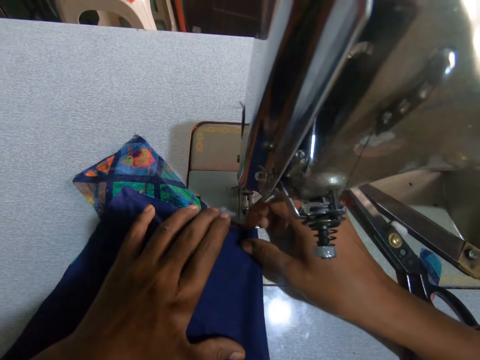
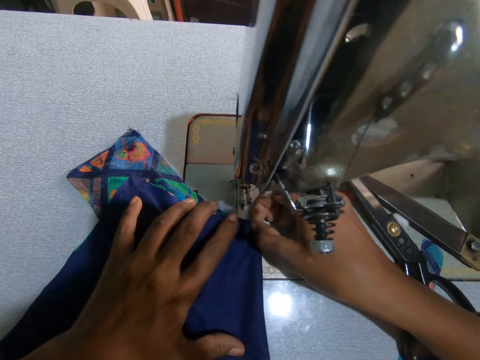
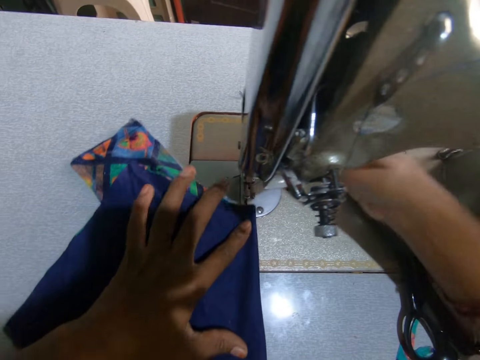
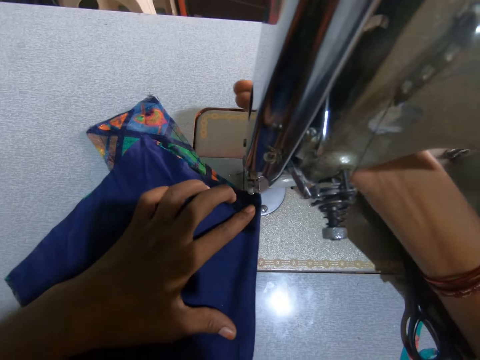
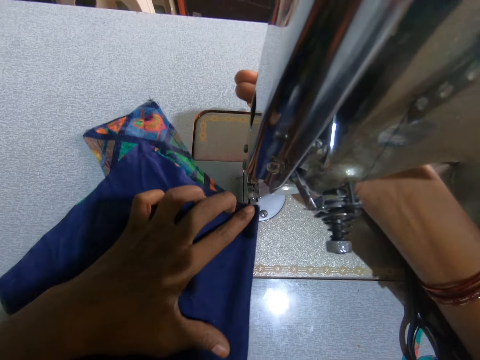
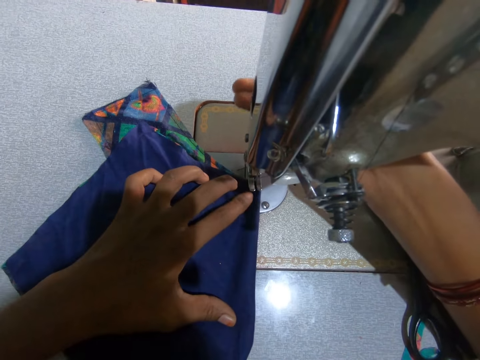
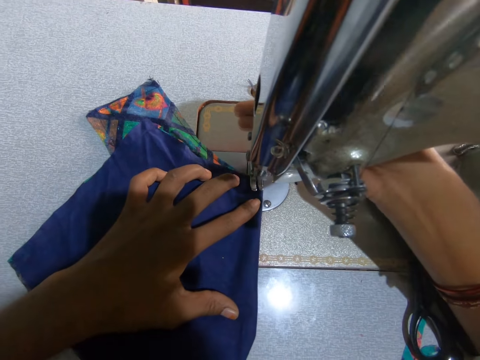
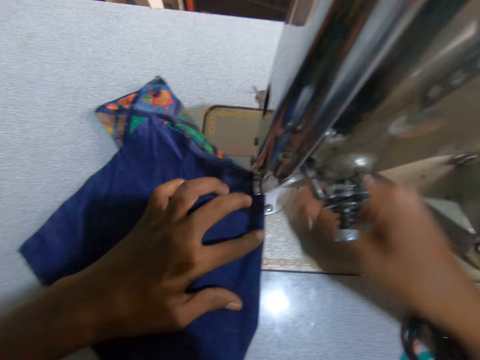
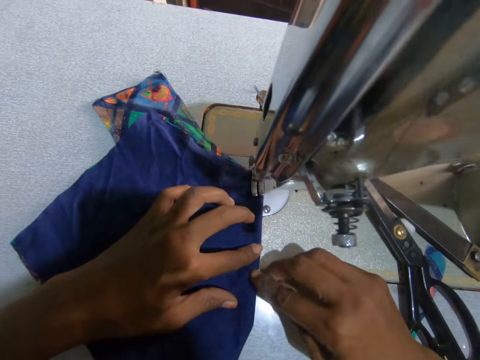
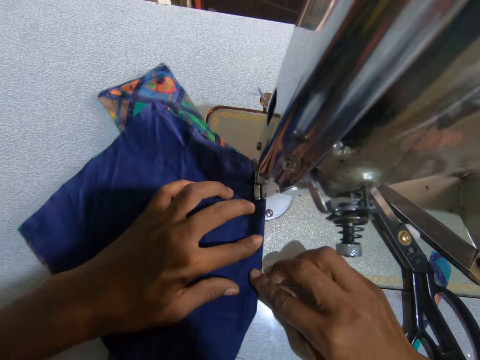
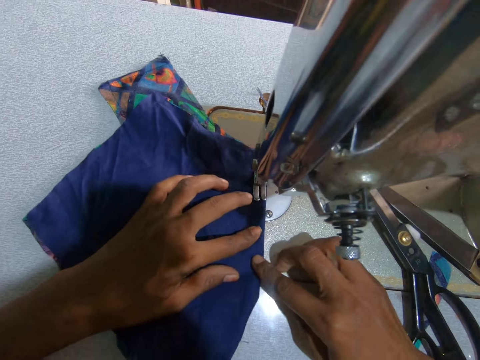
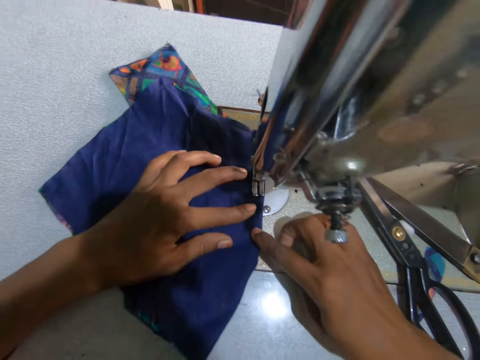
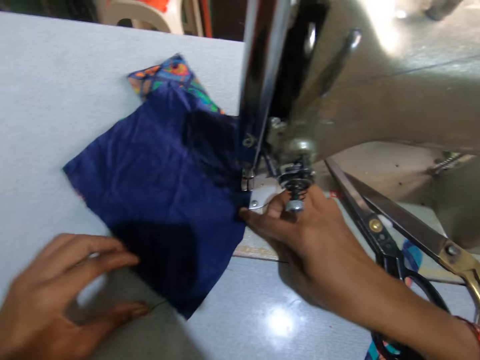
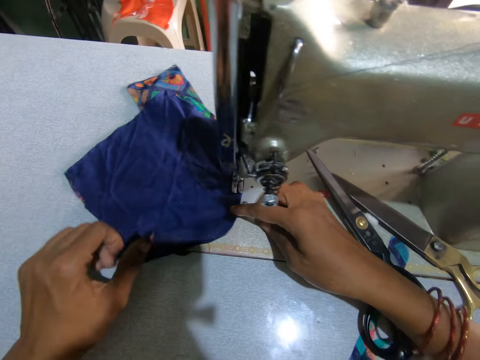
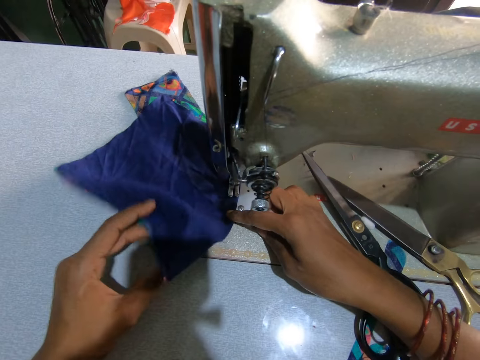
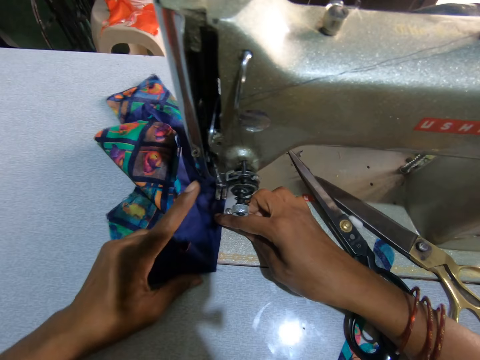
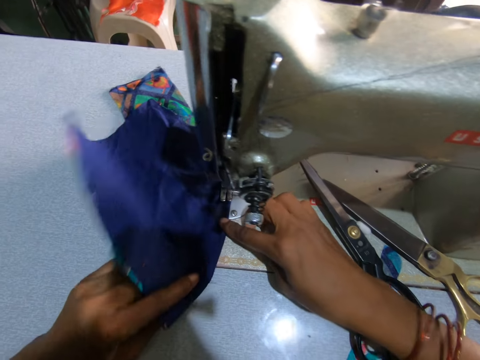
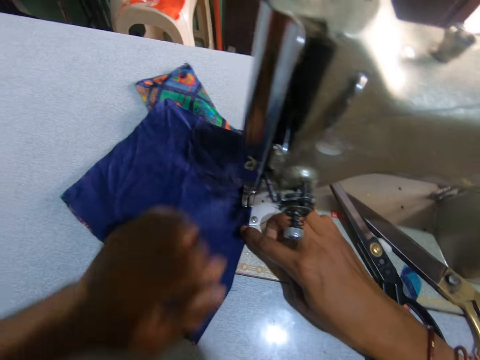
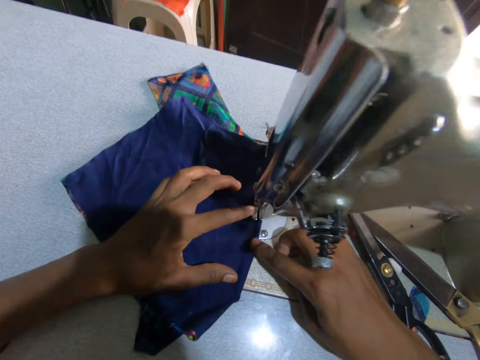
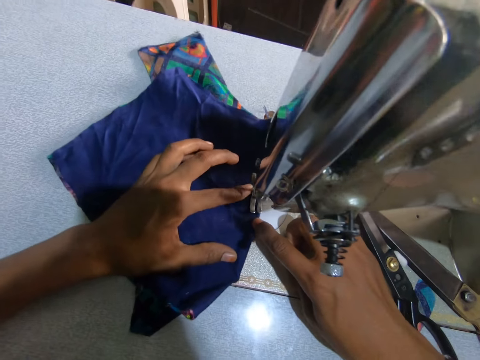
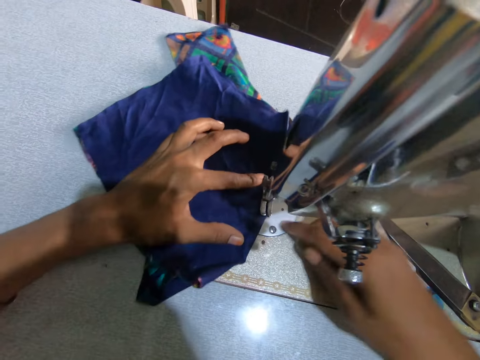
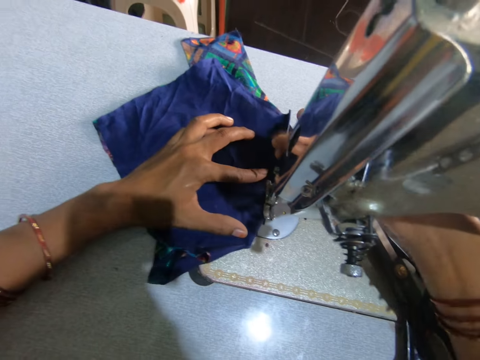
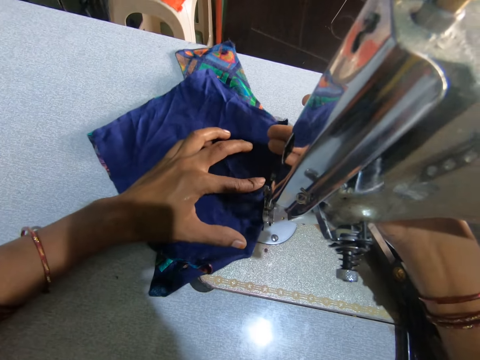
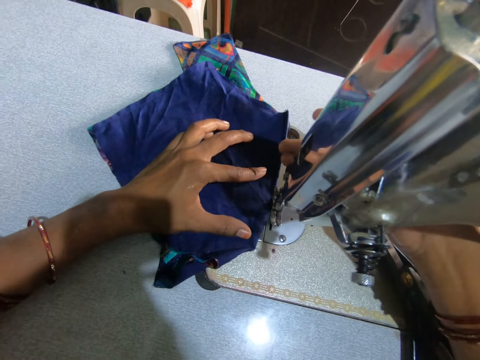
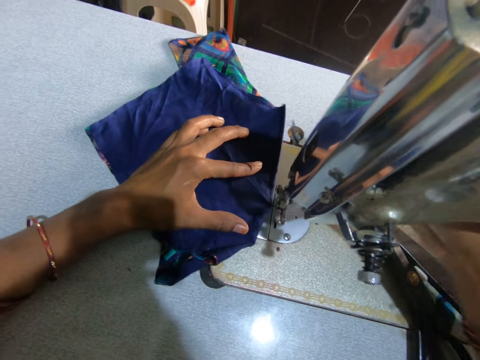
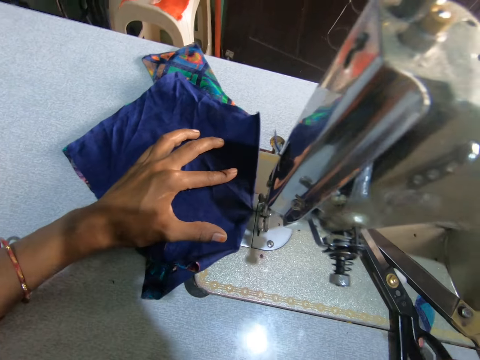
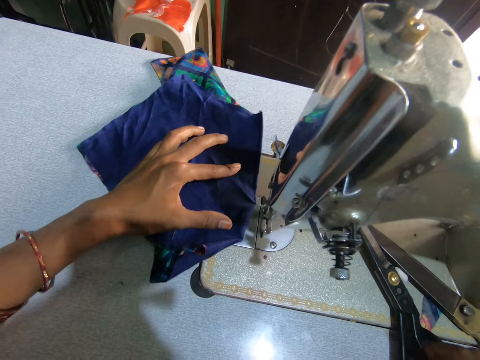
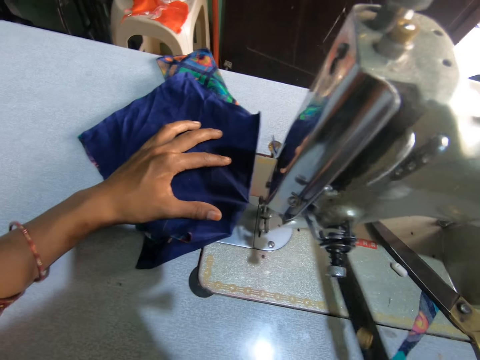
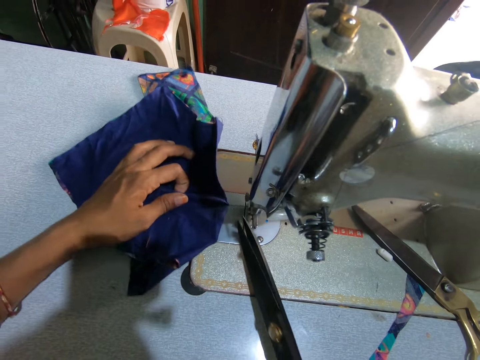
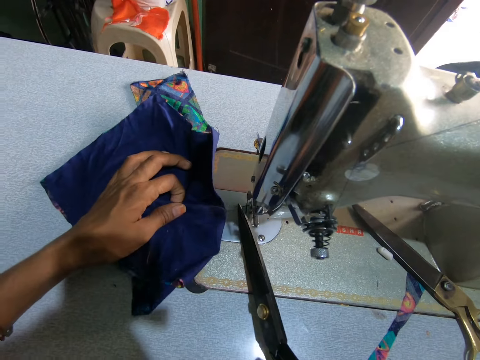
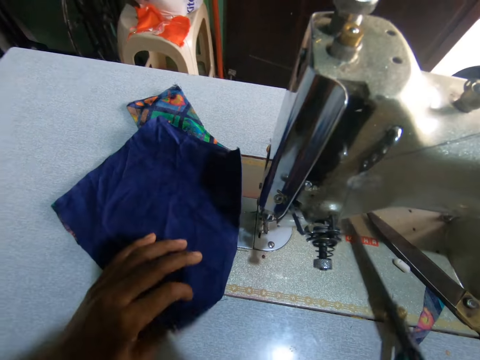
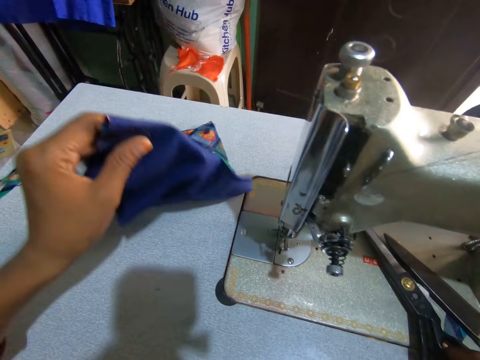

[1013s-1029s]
The camera wearer adjusts the sewing machine. They position the needle on the fabric. They sew the piece of cloth, adjust the piece of cloth, sew the piece of cloth, adjust the piece of cloth, sew the piece of cloth, and adjust the sewing machine. They position the needle on the fabric. They pick up a pair of scissors and cut the sewing thread.

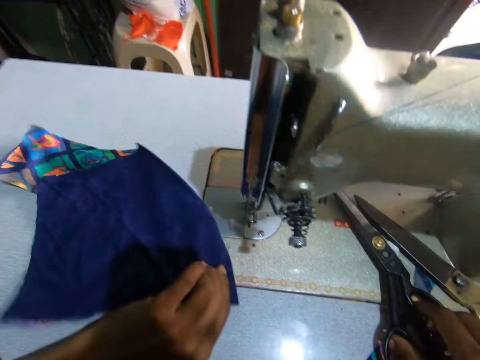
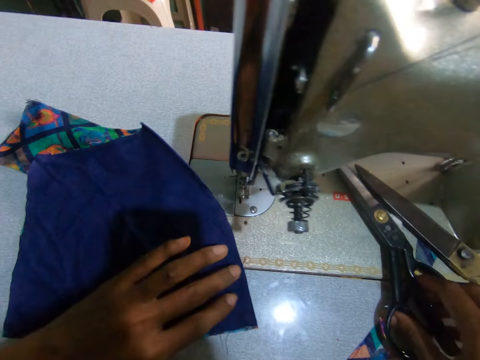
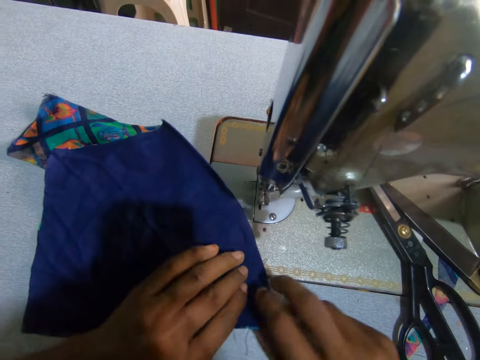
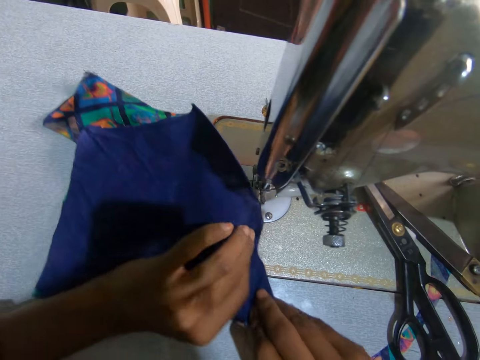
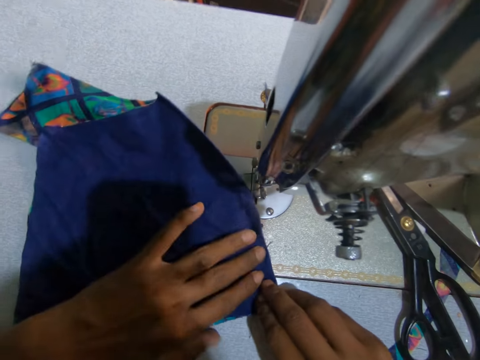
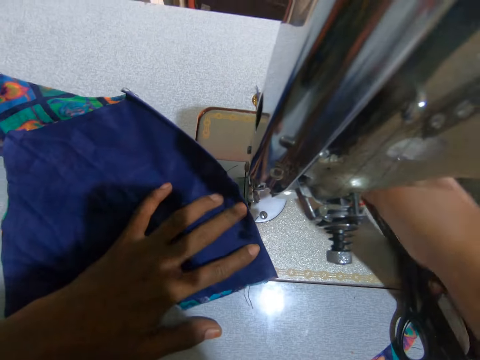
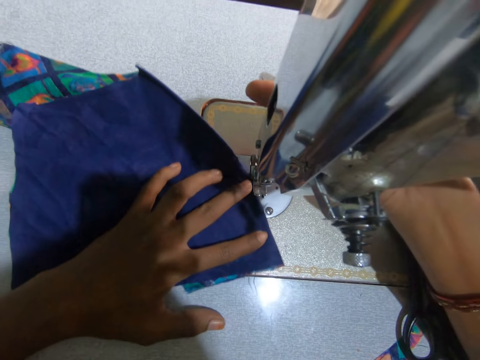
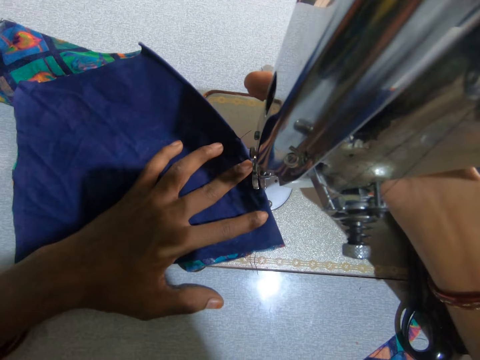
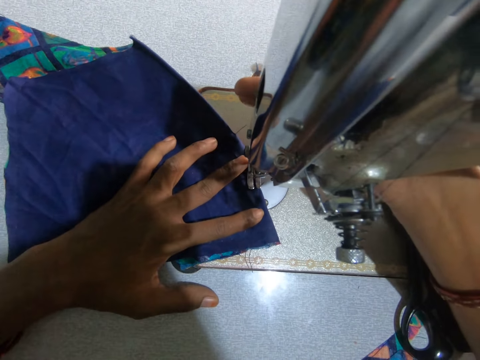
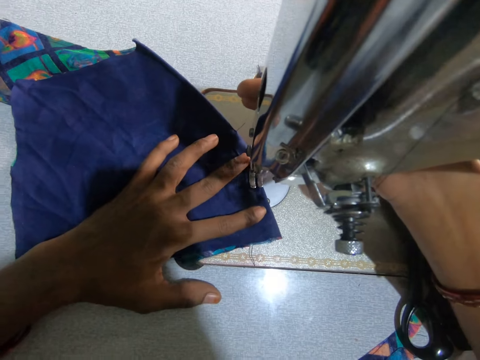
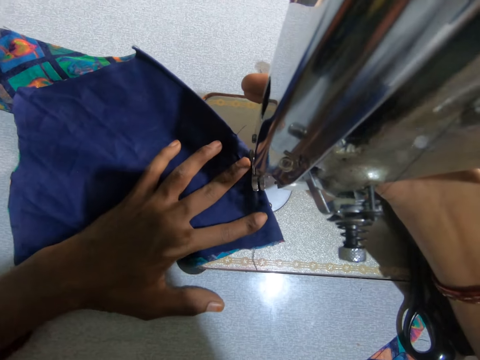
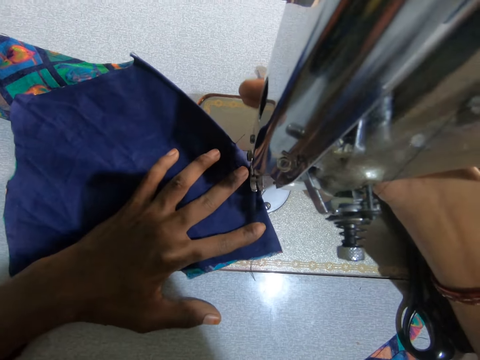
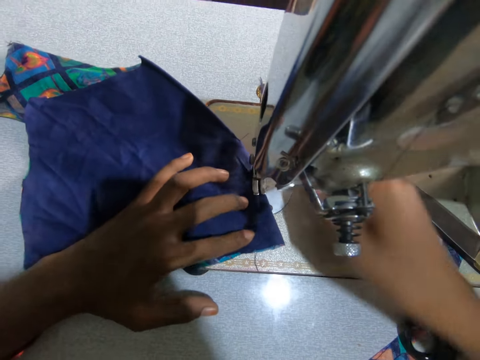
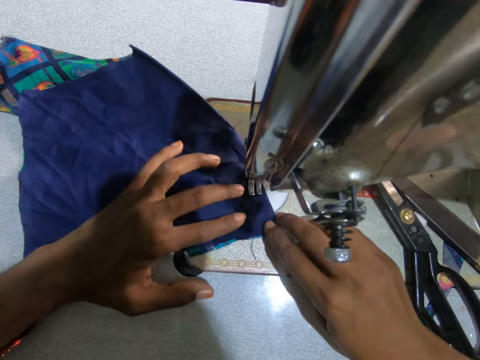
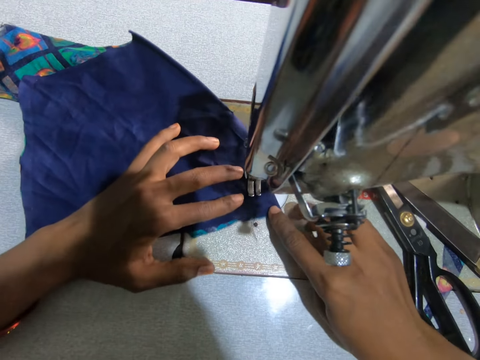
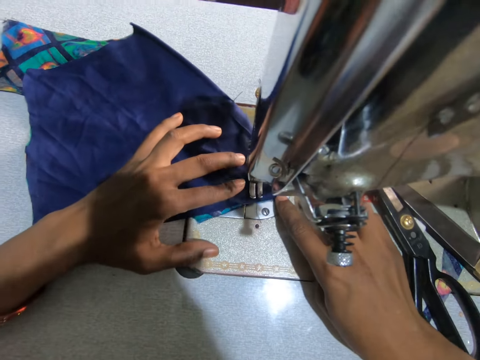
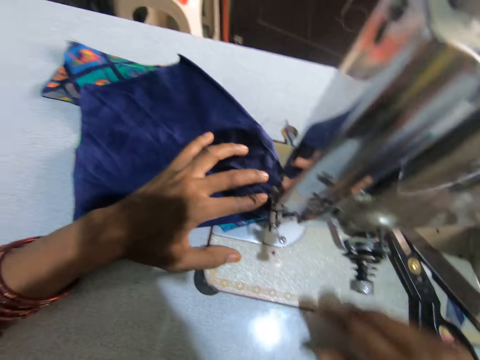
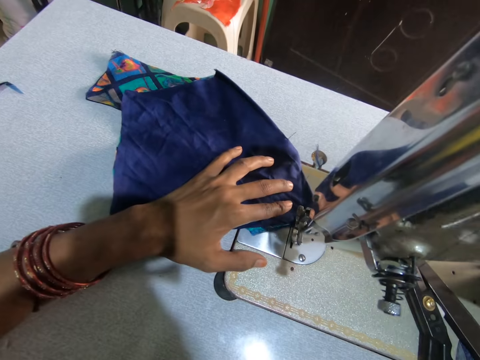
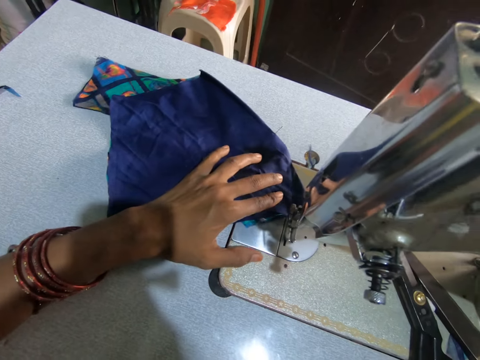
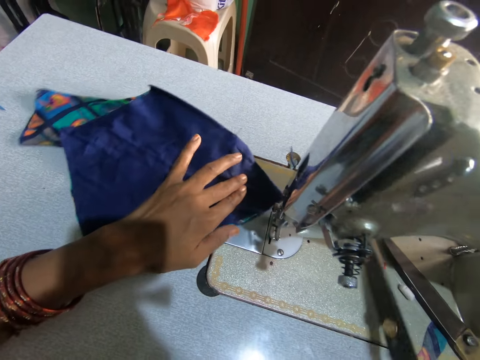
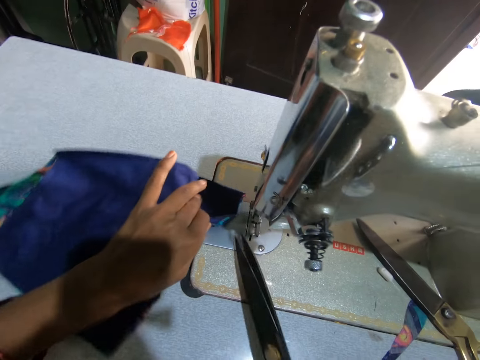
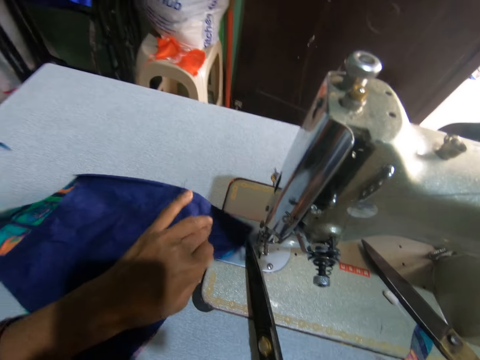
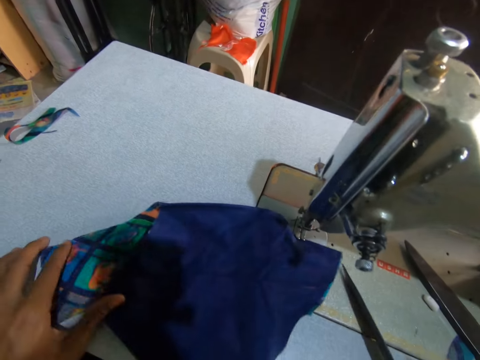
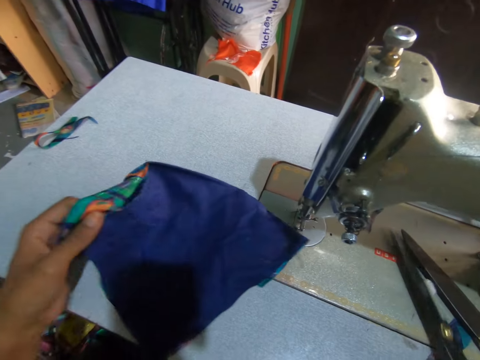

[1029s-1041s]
The camera wearer places the pair of scissors on the sewing machine. They adjust the piece of cloth. They move the fabric to the needle. They adjust the sewing machine, sew the piece of cloth, pick up a pair of scissors, and cut the sewing thread.
